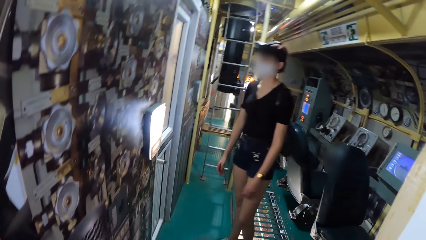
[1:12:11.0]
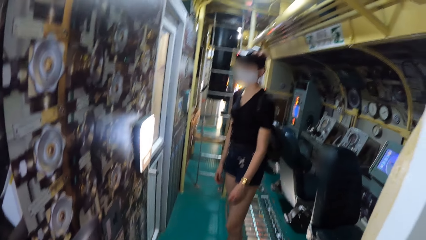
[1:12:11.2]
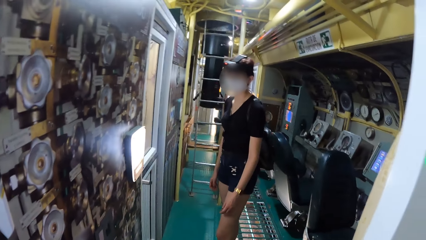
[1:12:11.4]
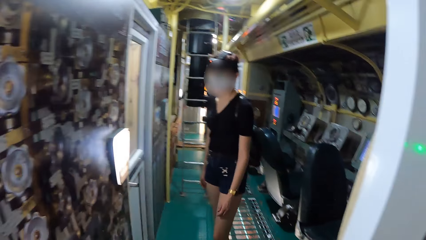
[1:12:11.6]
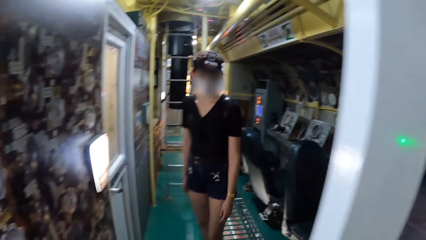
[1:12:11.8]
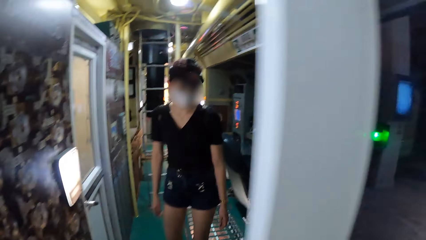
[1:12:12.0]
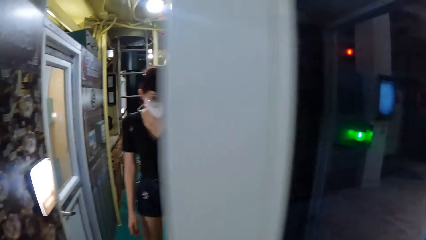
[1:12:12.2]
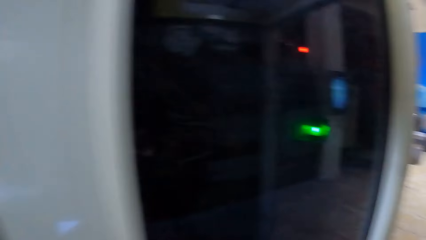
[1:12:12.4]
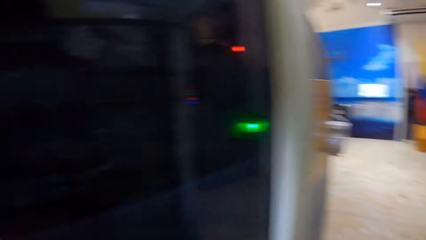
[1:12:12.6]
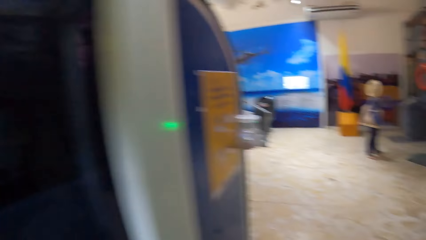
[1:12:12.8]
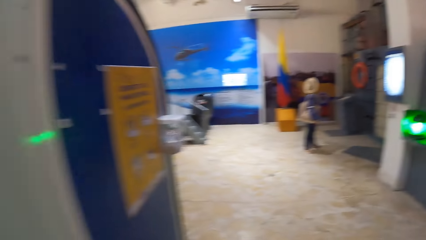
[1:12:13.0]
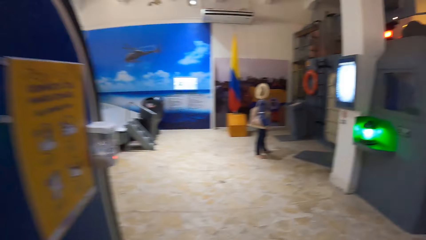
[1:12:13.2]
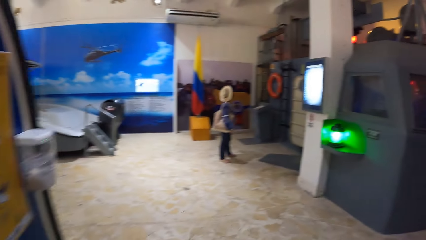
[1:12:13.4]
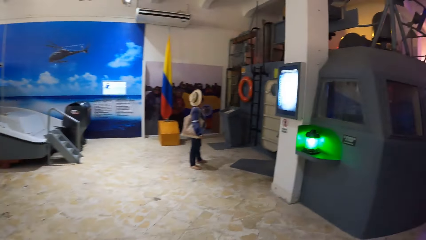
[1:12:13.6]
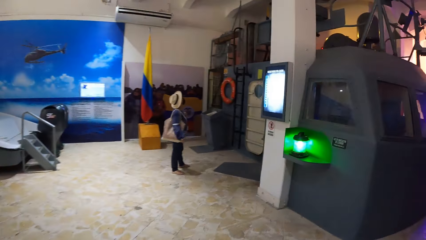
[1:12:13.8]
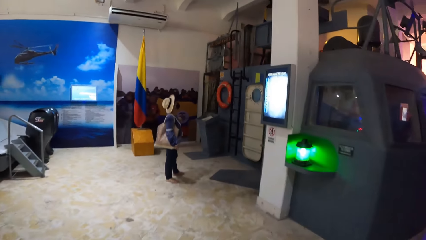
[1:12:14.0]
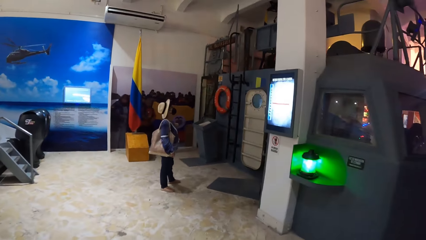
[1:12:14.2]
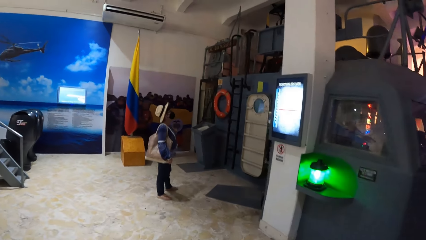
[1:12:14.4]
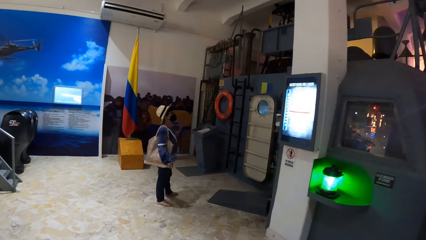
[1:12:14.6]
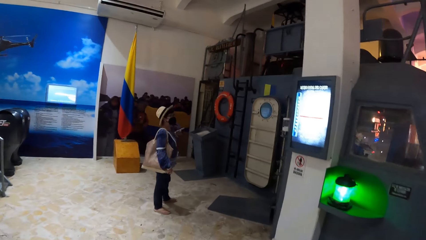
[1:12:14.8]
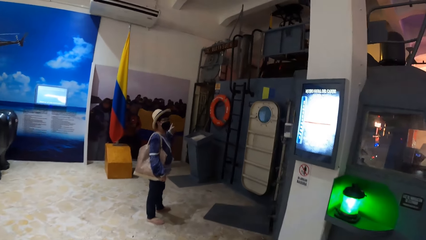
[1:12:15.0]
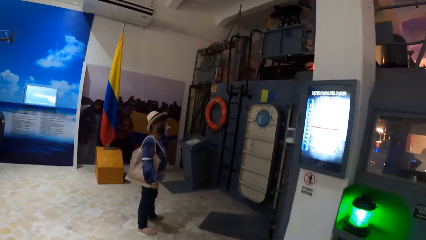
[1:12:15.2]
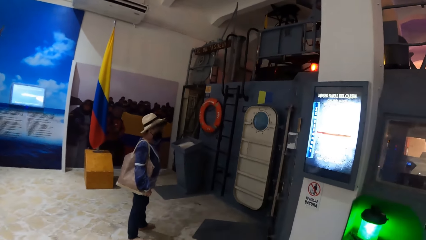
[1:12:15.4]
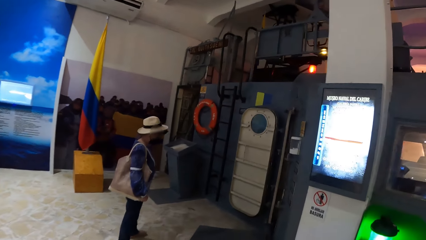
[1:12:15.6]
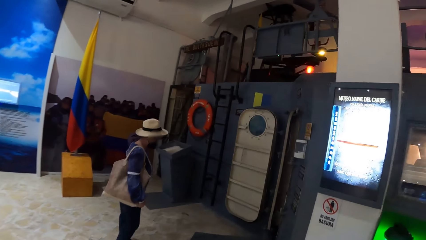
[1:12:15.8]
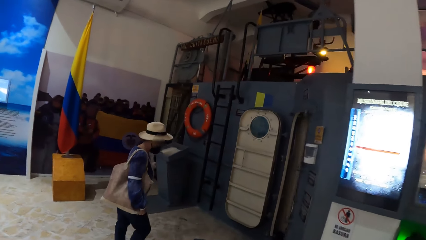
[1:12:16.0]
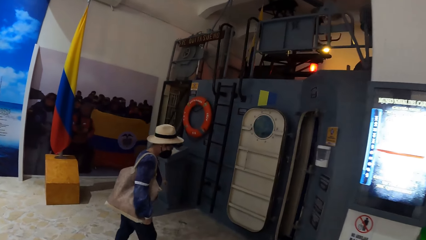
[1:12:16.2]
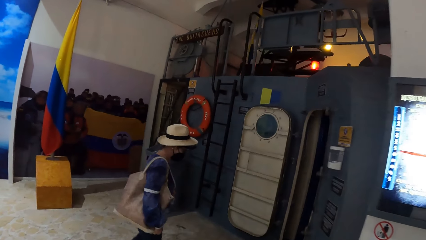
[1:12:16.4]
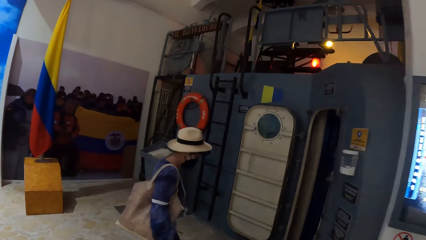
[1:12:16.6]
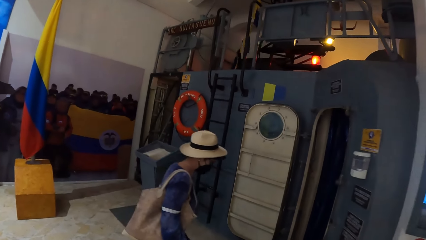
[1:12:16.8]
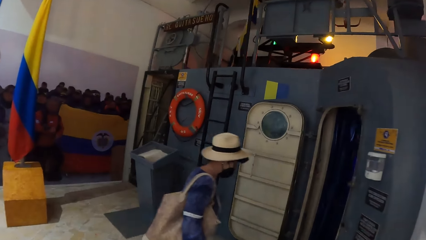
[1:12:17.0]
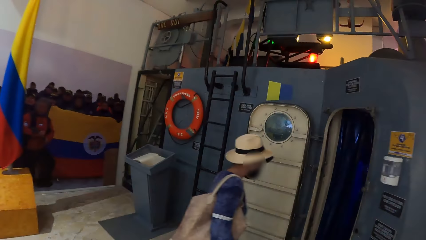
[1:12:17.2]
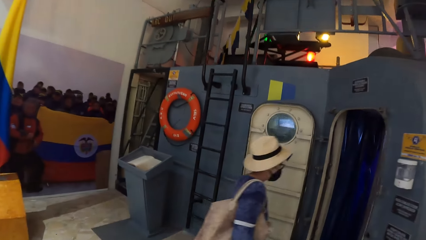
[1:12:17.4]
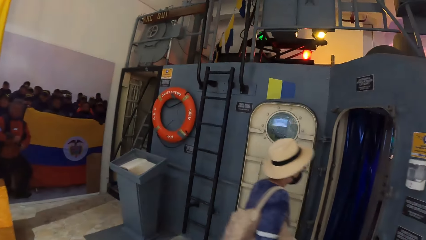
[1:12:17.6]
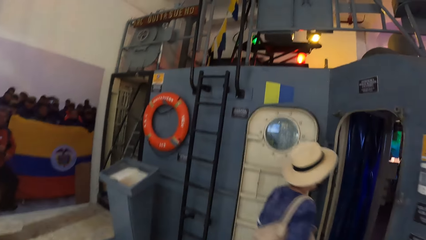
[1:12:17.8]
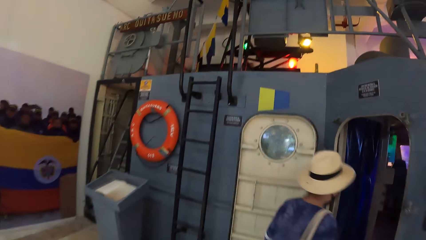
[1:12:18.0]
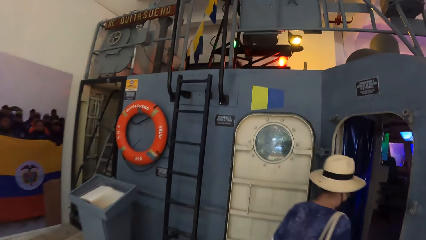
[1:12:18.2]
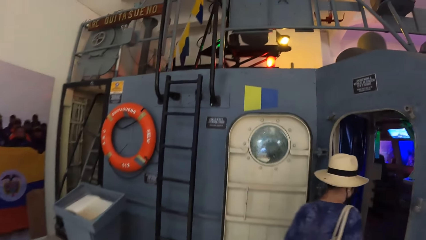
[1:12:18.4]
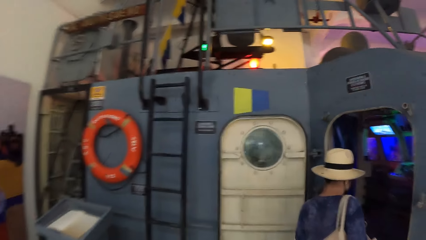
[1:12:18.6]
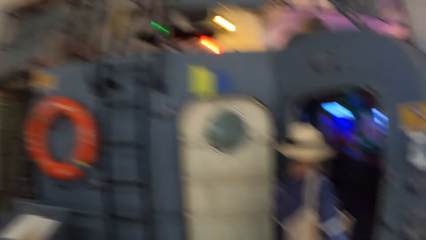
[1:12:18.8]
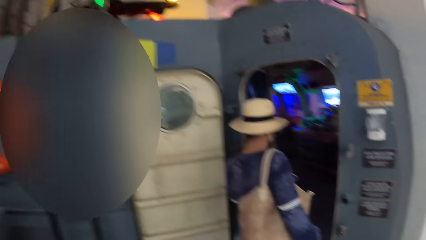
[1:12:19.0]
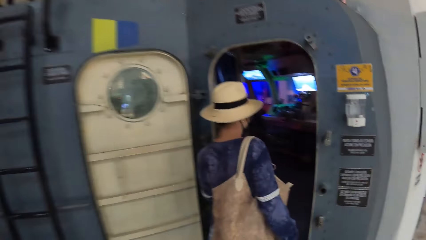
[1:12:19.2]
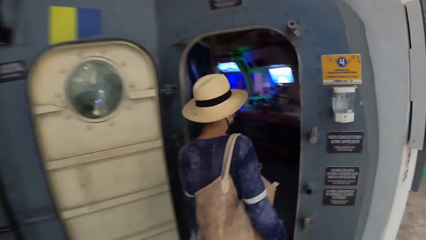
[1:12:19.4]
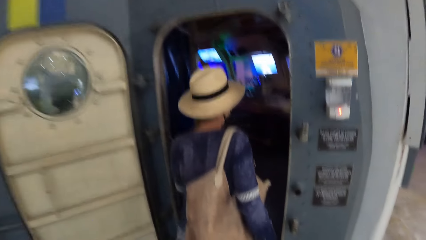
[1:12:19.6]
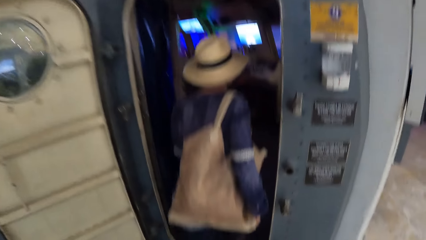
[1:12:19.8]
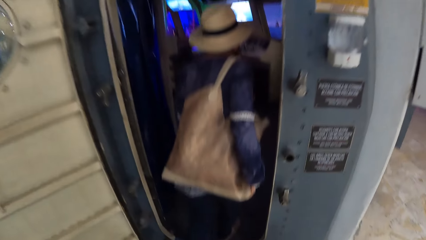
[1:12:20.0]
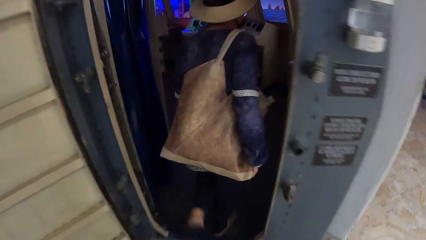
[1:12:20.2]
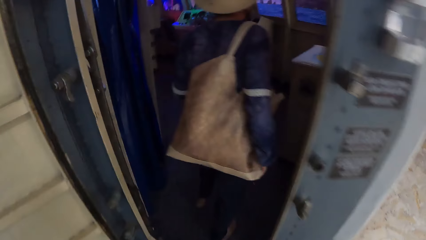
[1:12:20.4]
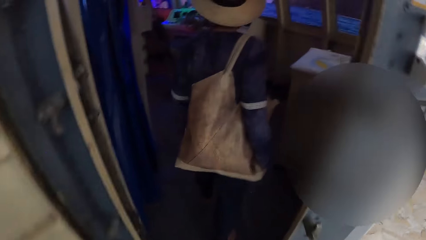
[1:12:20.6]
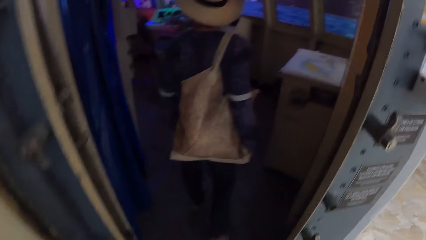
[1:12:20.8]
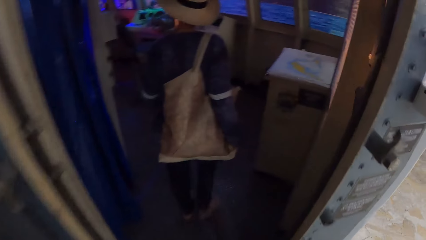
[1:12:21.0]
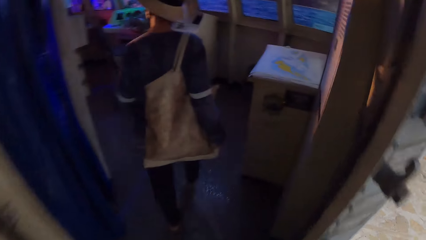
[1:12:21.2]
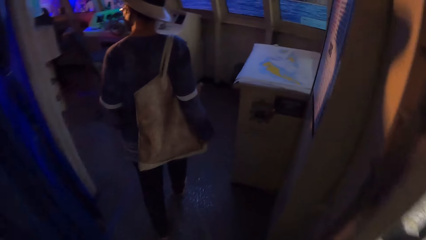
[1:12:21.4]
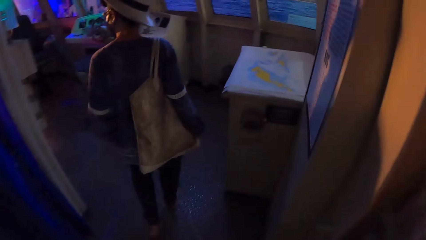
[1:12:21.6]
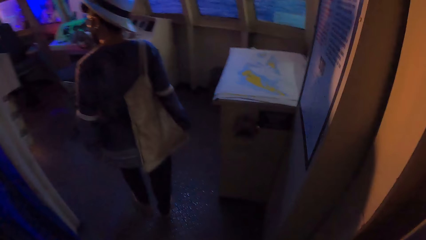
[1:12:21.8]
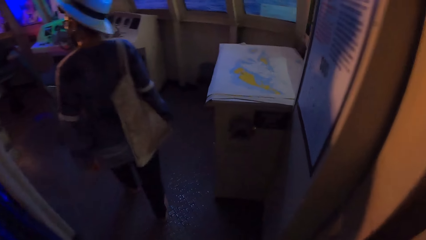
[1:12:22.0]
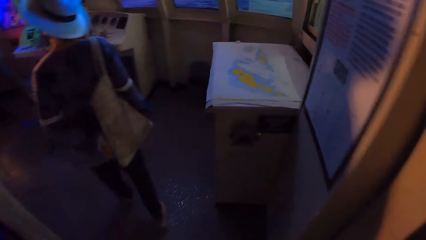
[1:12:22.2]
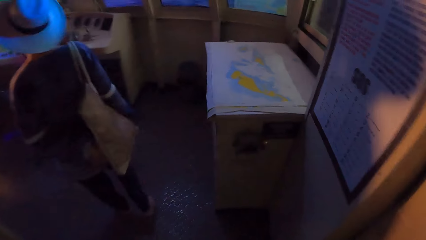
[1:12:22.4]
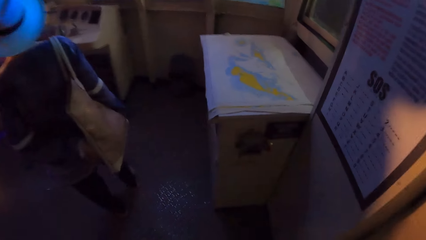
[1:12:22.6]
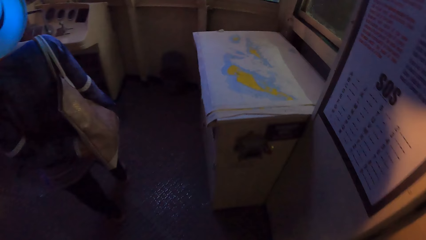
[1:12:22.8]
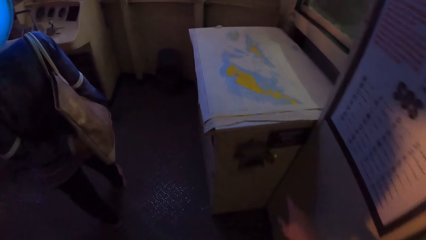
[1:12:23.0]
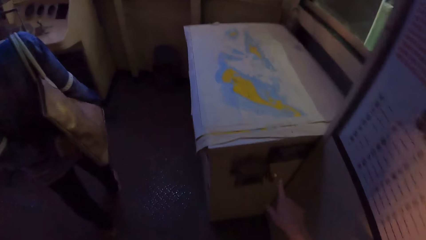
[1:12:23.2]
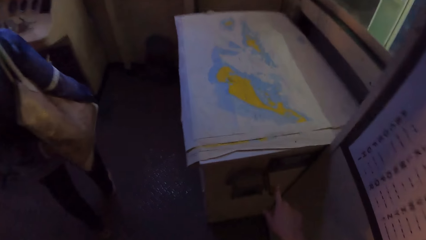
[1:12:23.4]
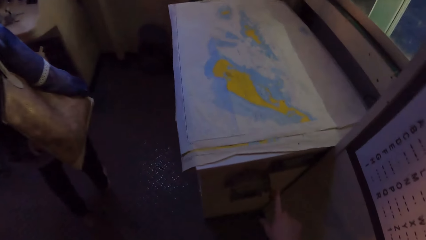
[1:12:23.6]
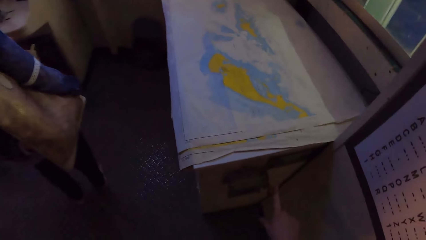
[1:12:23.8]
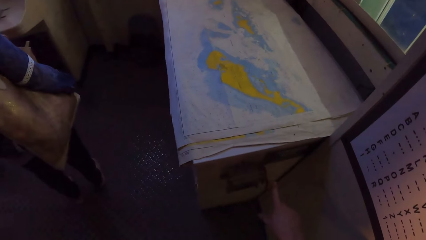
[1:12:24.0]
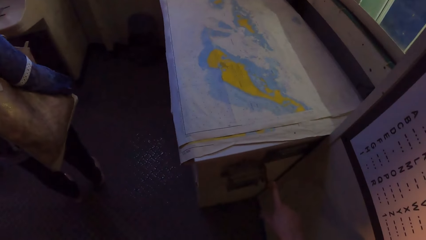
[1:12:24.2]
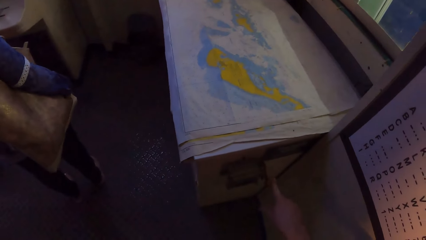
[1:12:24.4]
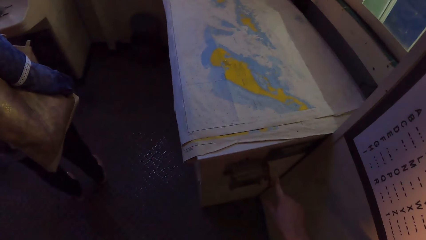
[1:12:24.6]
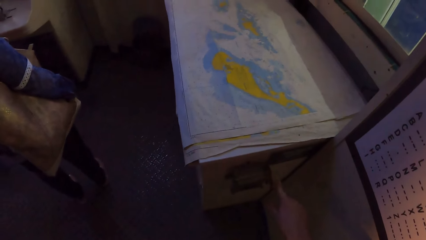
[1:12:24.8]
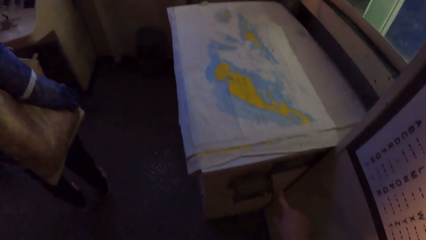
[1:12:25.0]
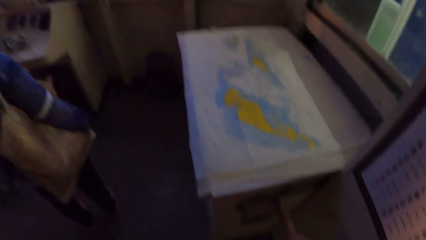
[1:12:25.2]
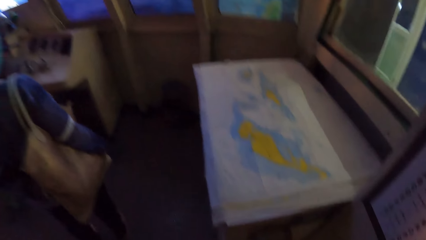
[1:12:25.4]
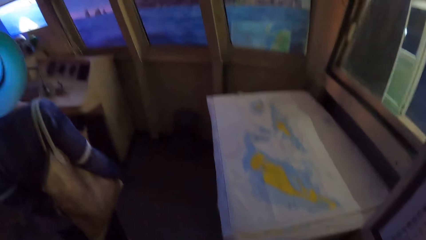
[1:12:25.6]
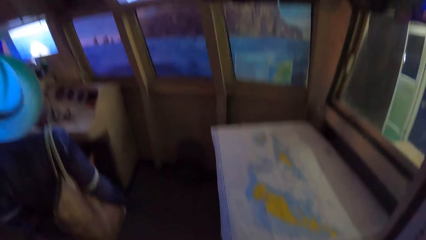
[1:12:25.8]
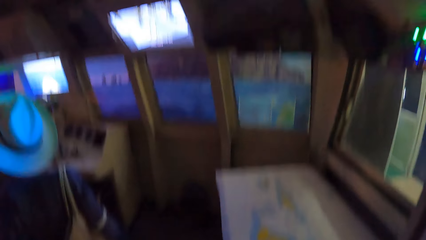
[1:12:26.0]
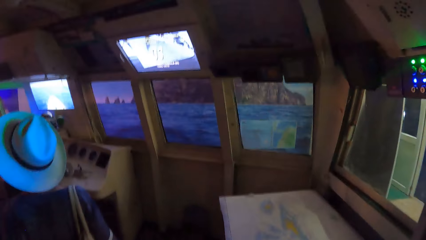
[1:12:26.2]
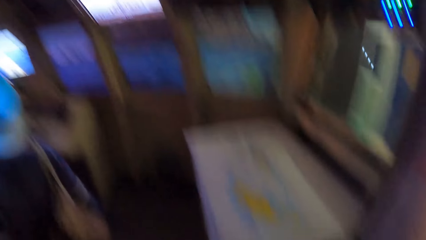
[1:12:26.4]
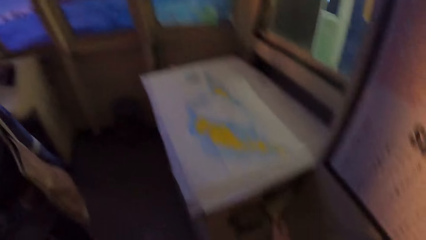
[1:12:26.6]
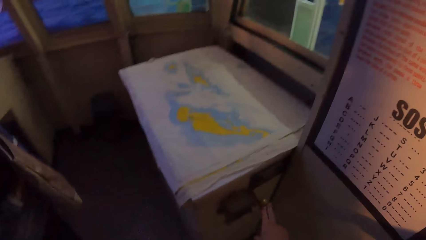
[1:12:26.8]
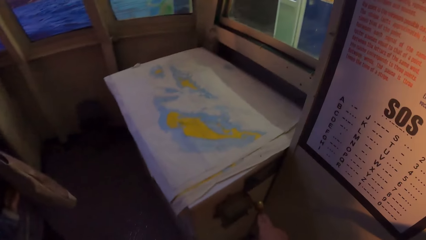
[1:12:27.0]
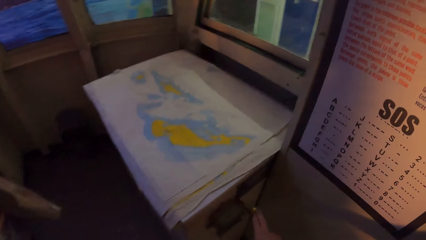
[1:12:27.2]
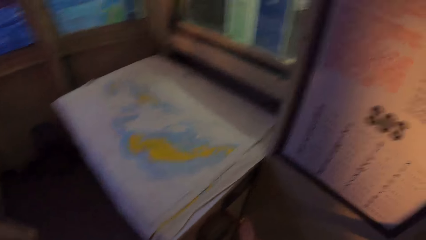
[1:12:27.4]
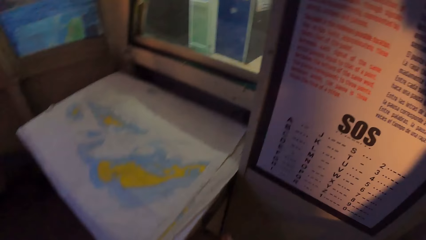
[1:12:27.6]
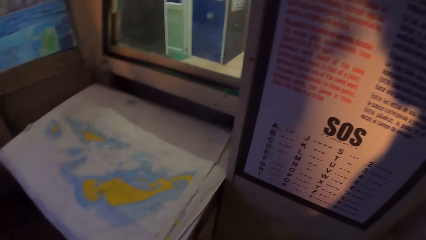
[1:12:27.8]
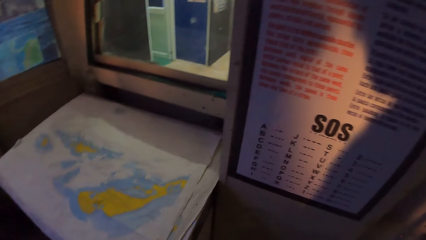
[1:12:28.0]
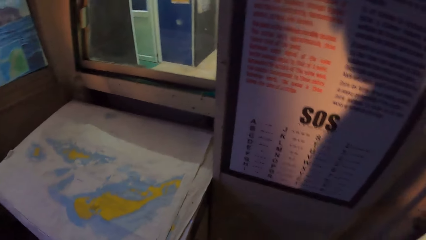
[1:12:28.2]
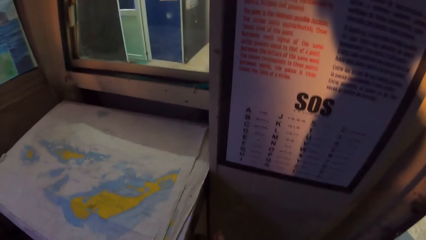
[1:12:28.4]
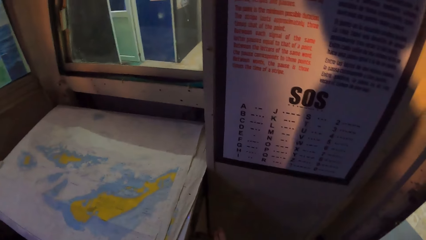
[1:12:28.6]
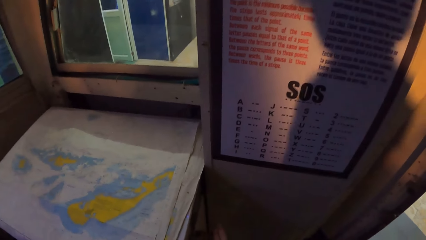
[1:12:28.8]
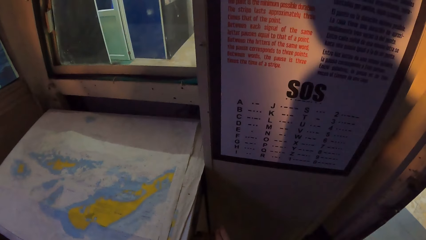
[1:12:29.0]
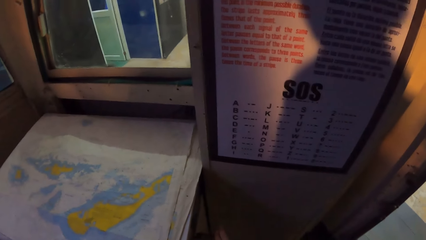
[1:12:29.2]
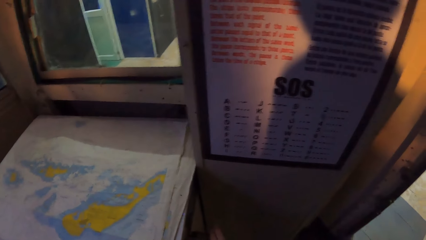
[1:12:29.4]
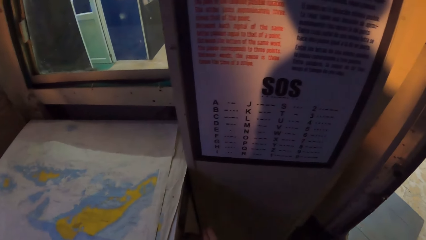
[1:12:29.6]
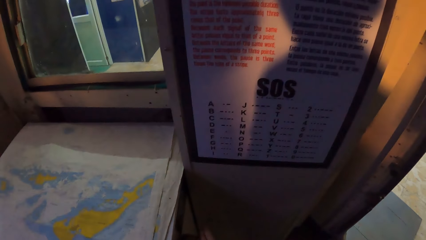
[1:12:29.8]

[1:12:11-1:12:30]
The camera wearer walks through into the hallway. A woman walks into a control cabin. The camera wearer walks into the control cabin. He presses a lever on a chart table with his right hand.
